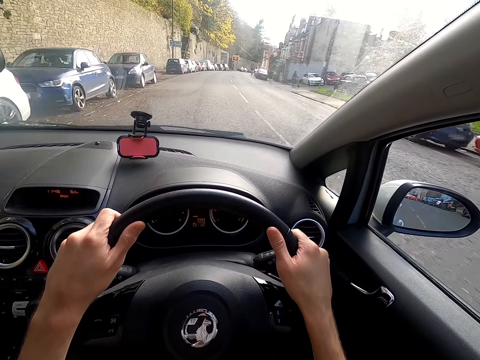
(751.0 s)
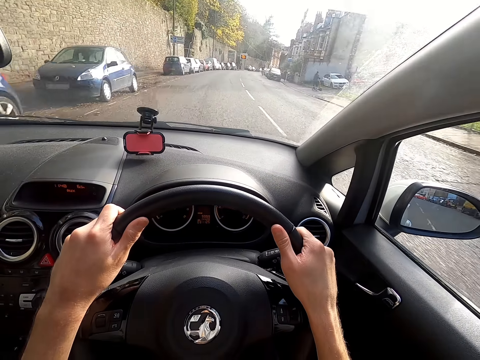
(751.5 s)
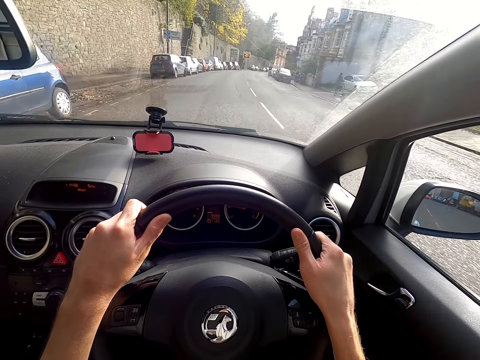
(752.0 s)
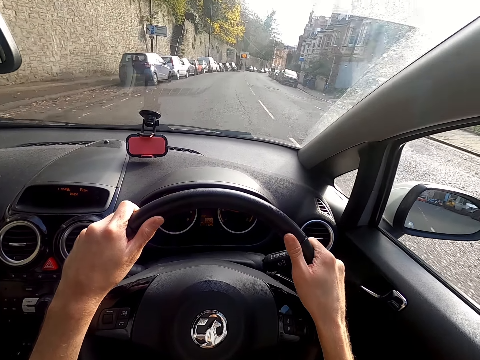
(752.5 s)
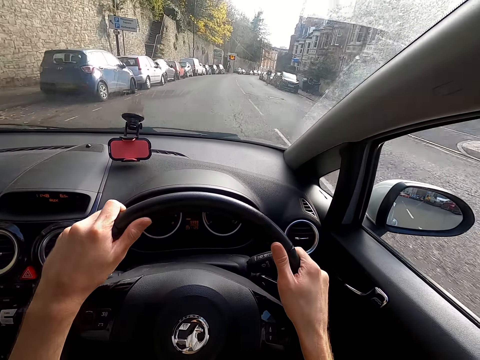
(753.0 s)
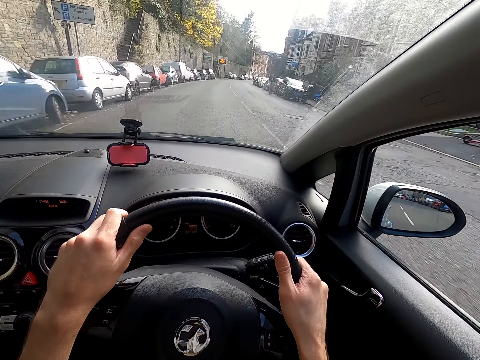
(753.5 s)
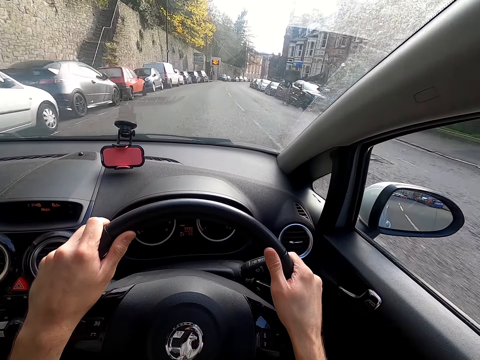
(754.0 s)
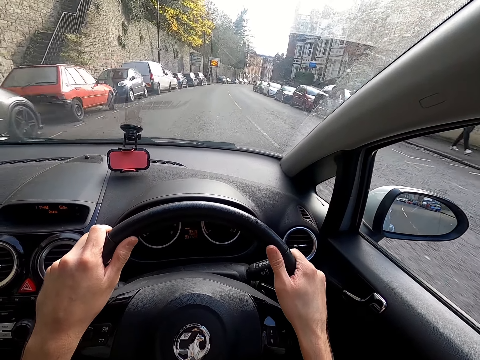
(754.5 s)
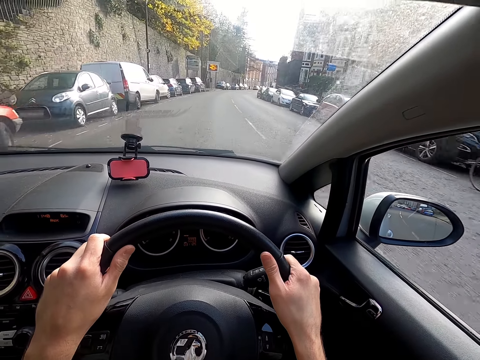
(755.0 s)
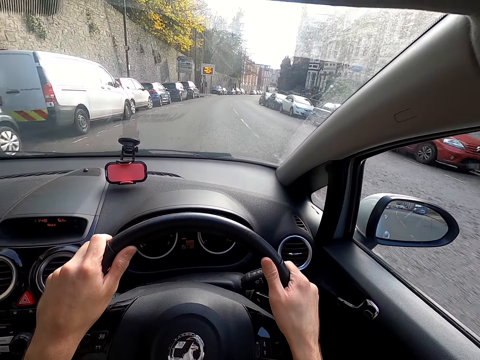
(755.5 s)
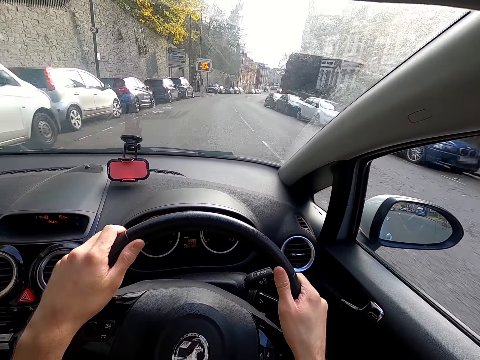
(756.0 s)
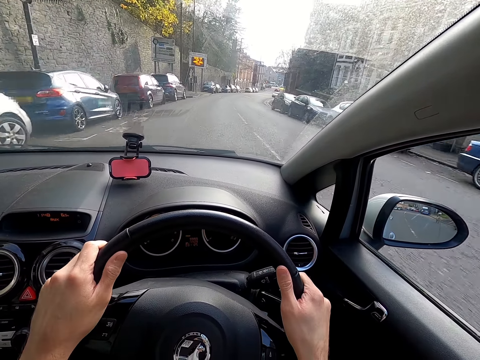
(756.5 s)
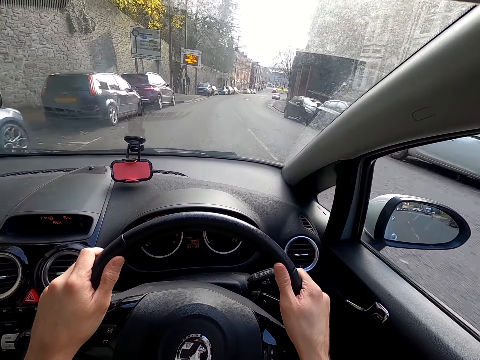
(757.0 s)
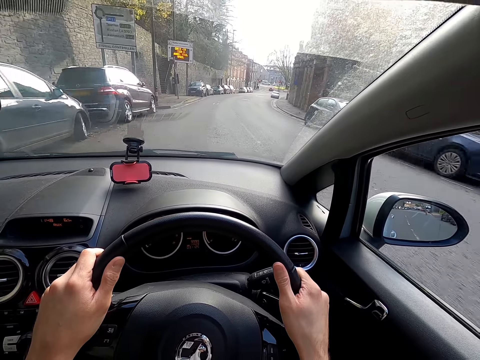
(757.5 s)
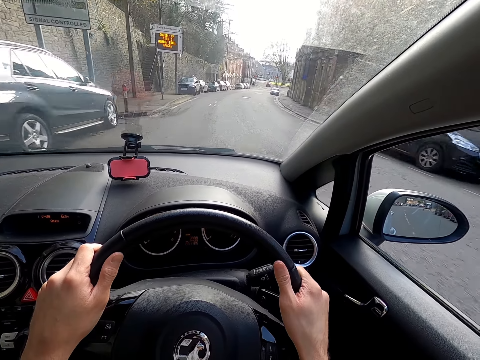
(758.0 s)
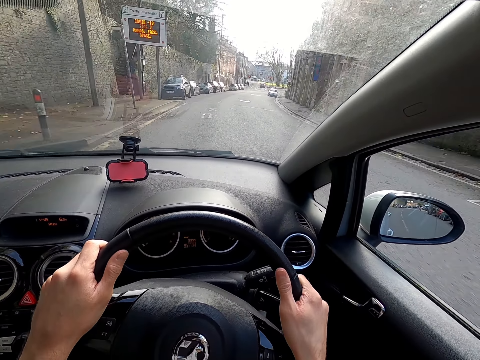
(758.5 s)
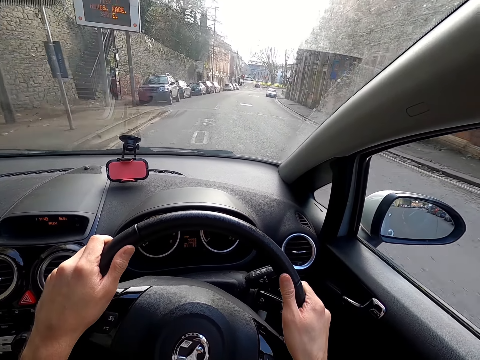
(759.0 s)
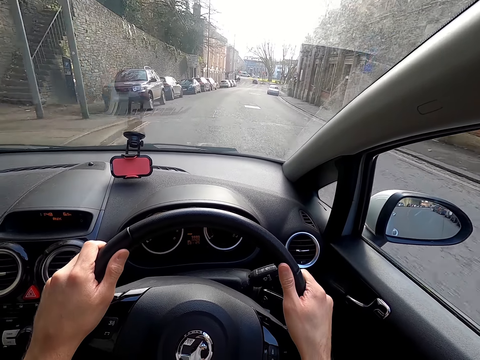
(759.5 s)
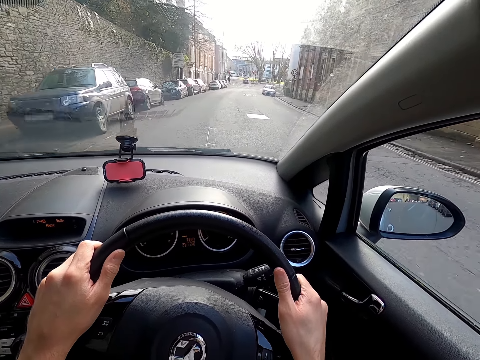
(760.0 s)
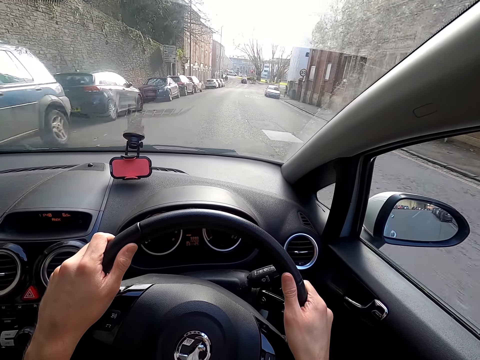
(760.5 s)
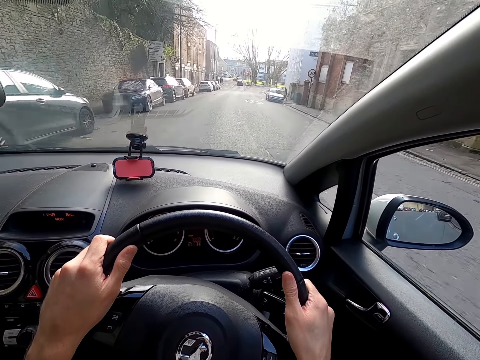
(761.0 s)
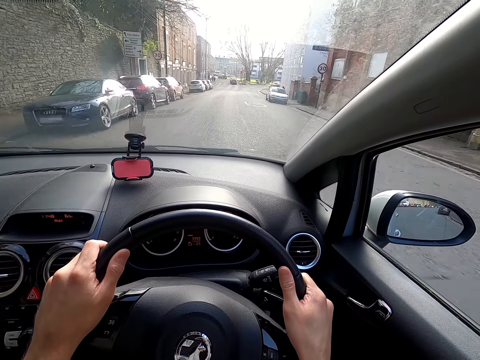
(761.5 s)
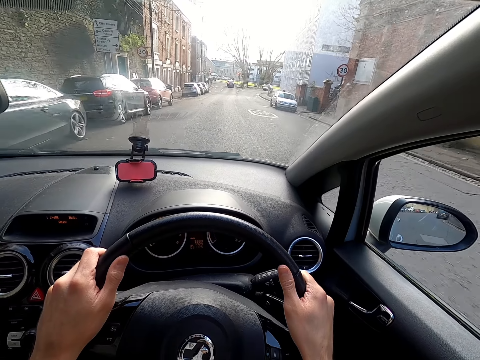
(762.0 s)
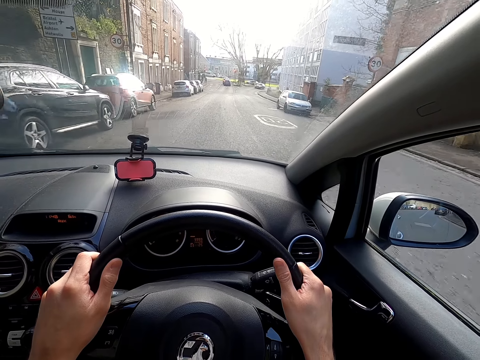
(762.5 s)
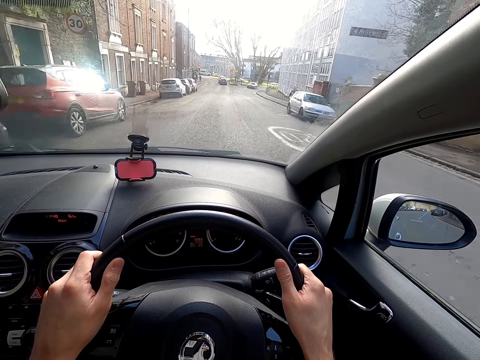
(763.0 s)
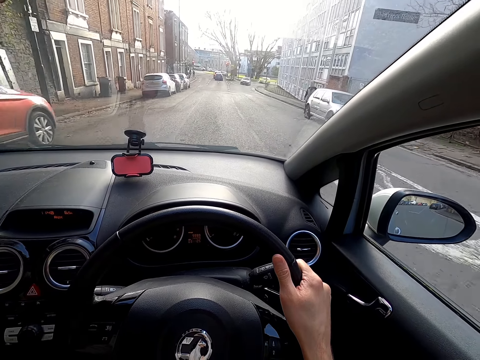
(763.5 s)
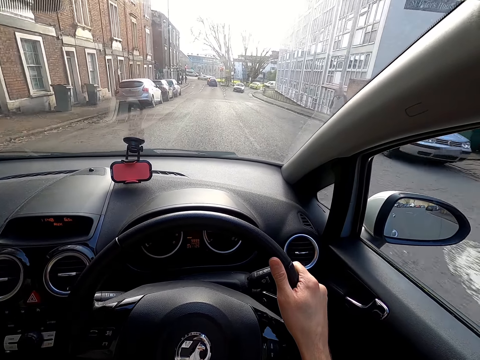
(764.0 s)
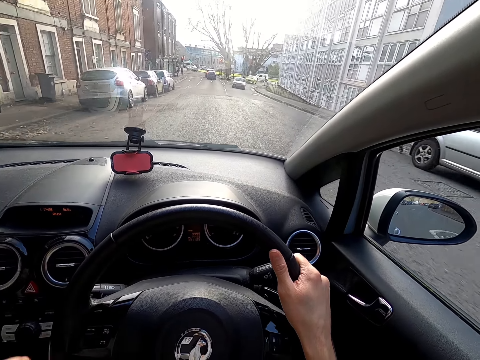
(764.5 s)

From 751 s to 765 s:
A cyclist rides past the camera wearer.

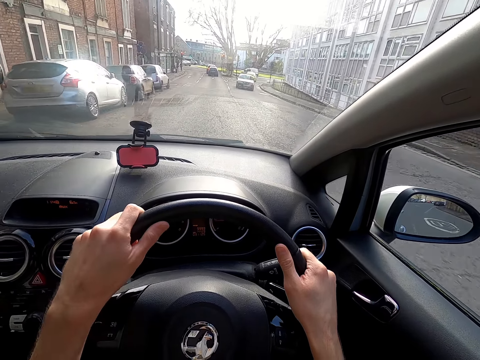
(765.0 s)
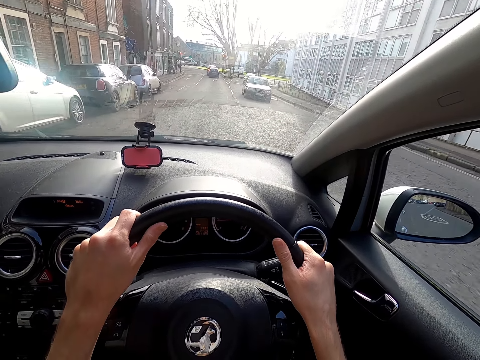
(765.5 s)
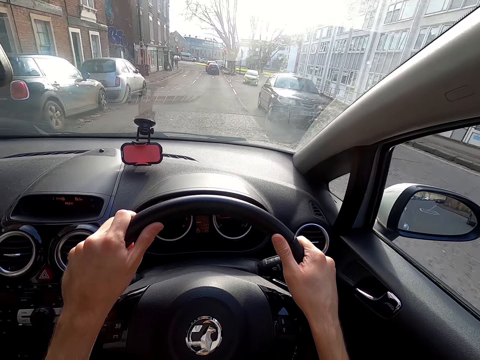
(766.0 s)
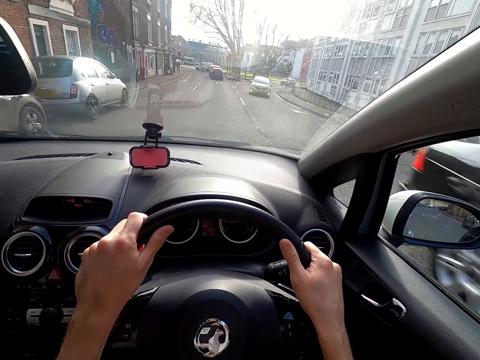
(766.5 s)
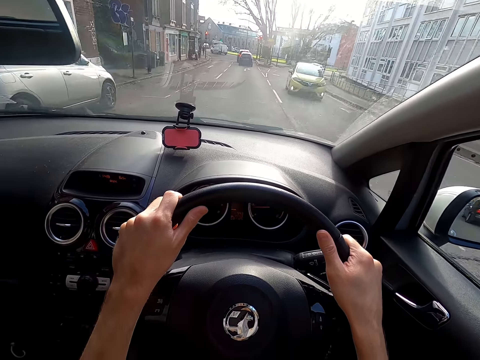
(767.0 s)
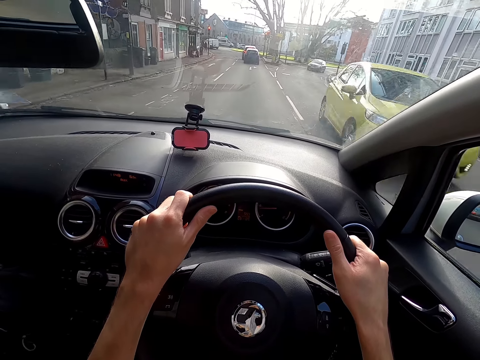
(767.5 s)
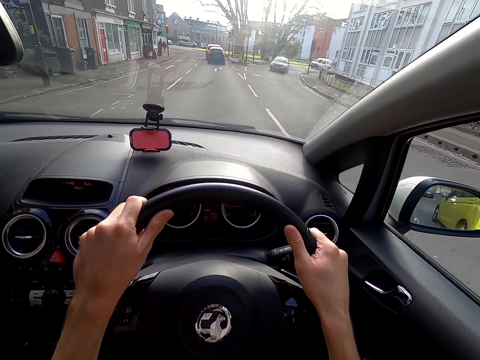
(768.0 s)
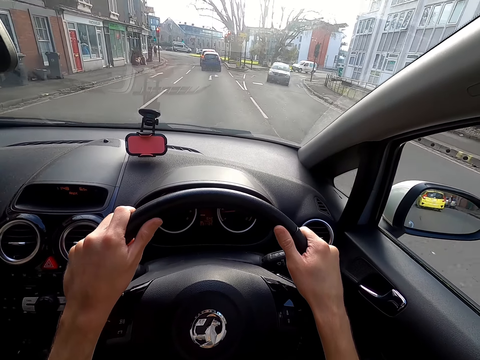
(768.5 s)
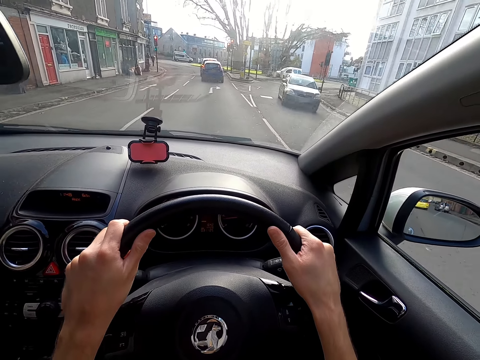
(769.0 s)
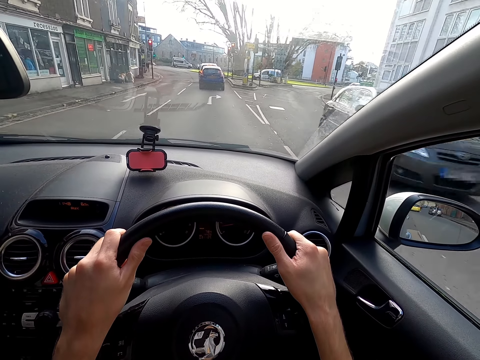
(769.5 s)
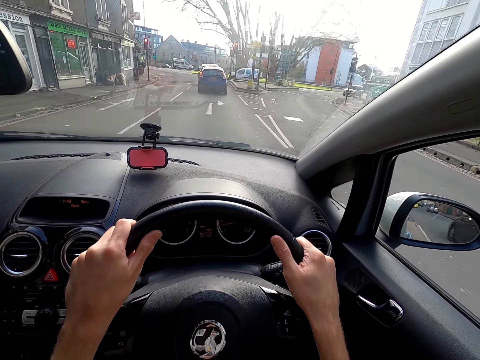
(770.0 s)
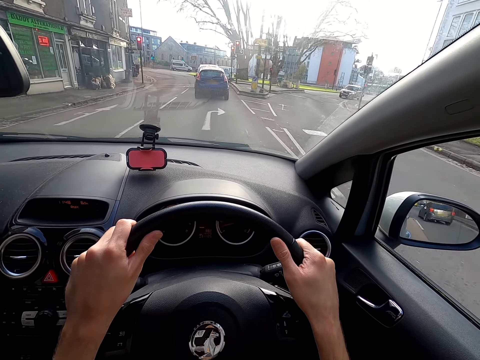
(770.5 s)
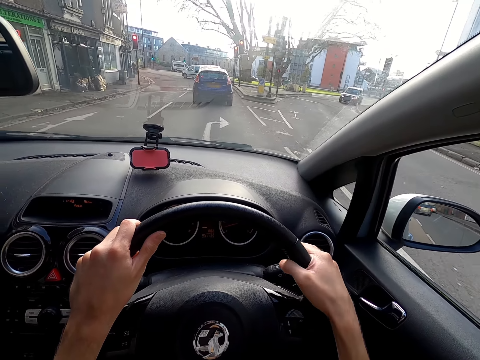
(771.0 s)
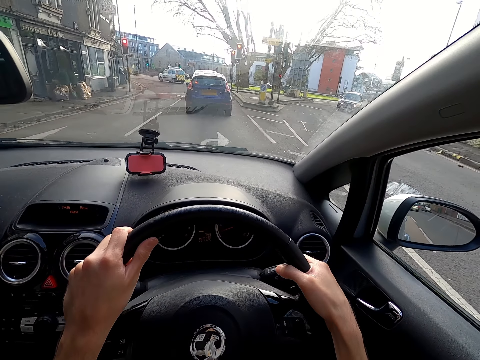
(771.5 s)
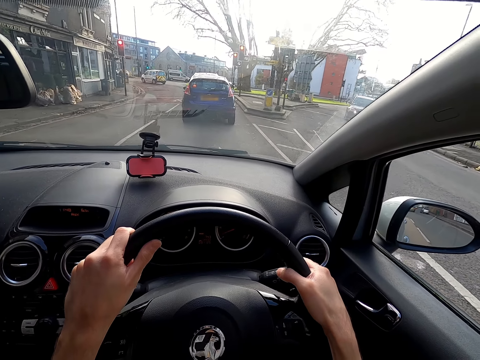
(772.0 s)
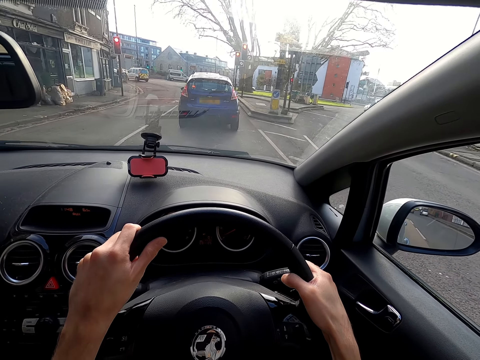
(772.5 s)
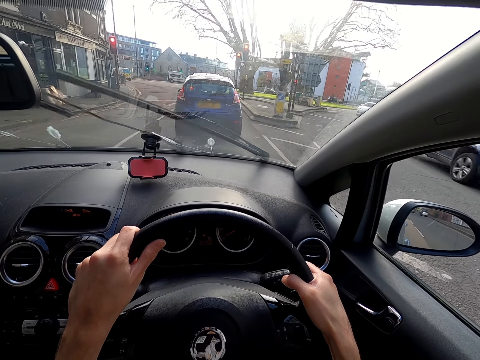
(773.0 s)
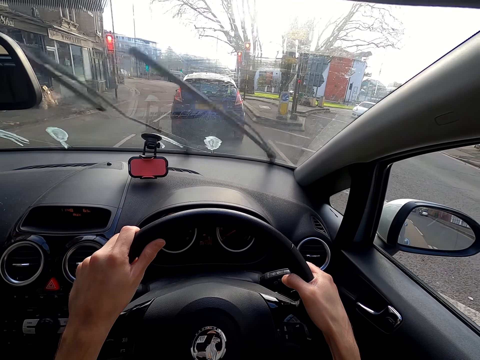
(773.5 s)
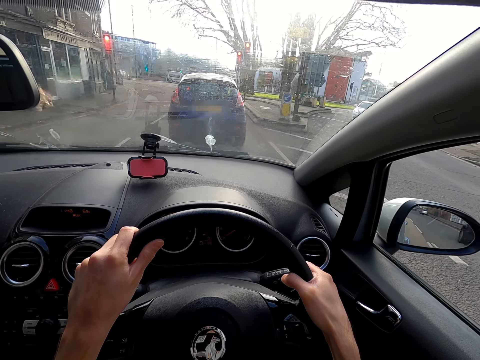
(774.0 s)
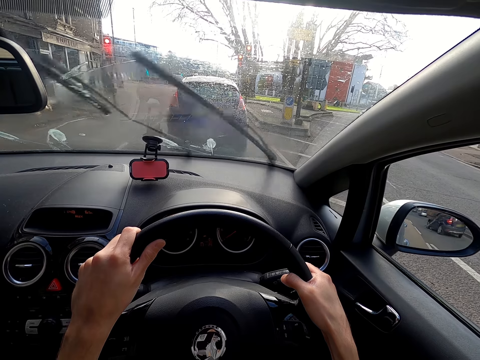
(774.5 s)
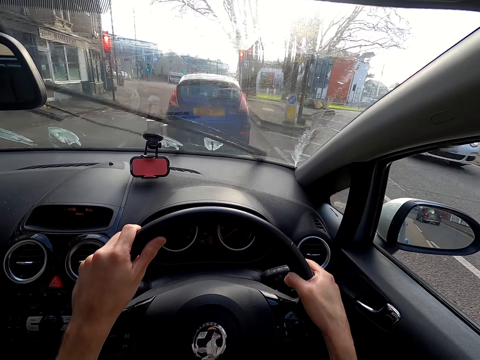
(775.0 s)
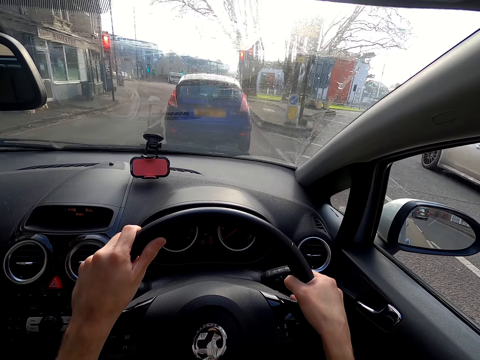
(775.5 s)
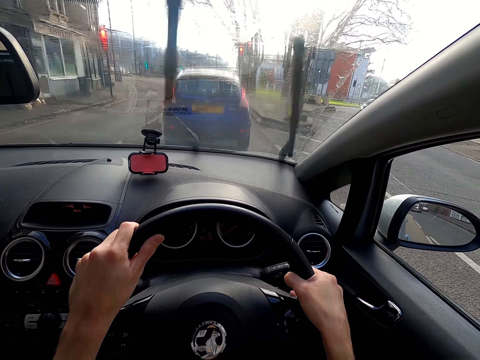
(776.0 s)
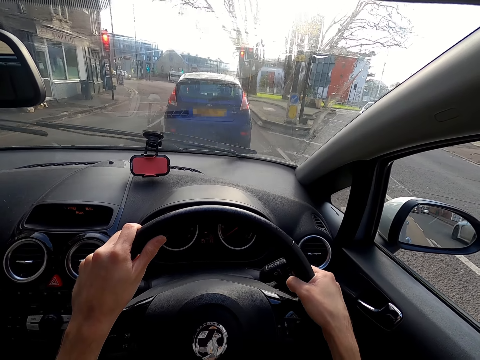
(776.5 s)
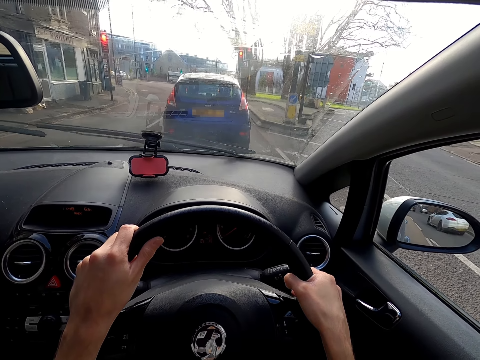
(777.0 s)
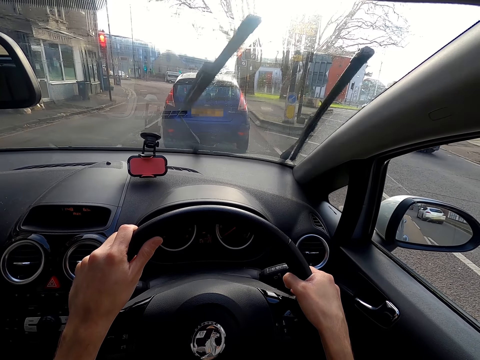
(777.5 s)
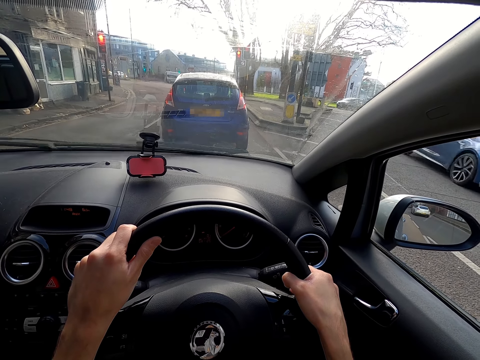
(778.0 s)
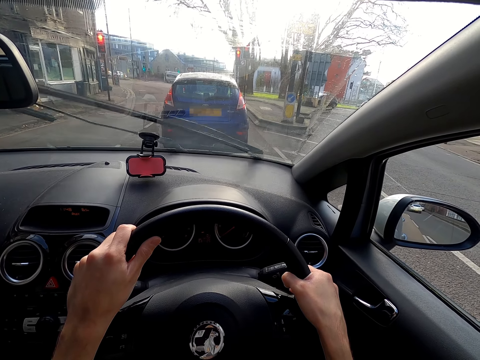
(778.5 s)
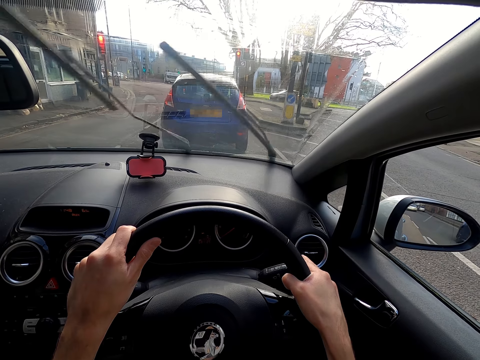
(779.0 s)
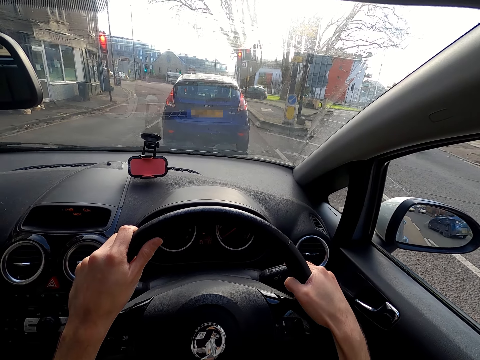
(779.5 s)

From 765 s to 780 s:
A car drives past the camera wearer. A car drives past again. The camera wearer turns on the wipers with his right hand. A car drives past the camera wearer. The camera wearer stops the car at a traffic light. A car drives past the camera wearer. A car drives past again.
